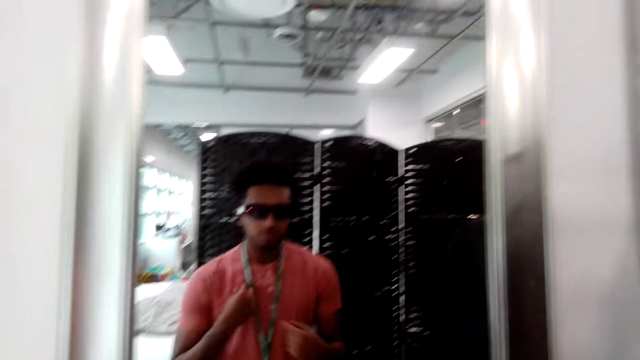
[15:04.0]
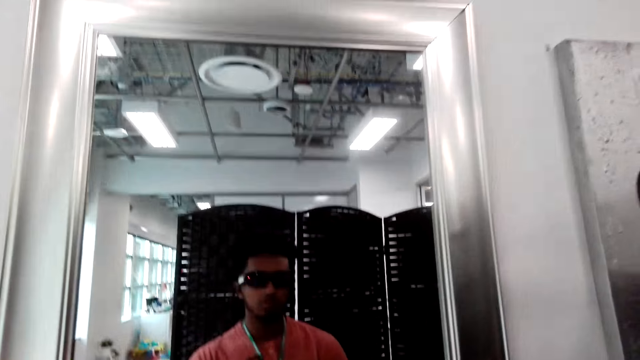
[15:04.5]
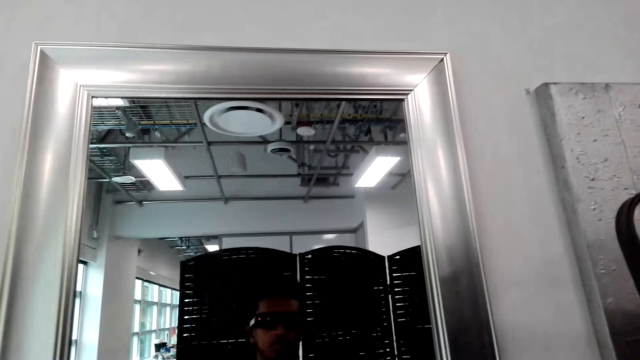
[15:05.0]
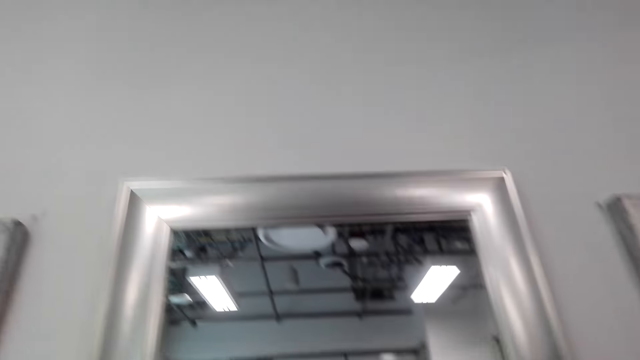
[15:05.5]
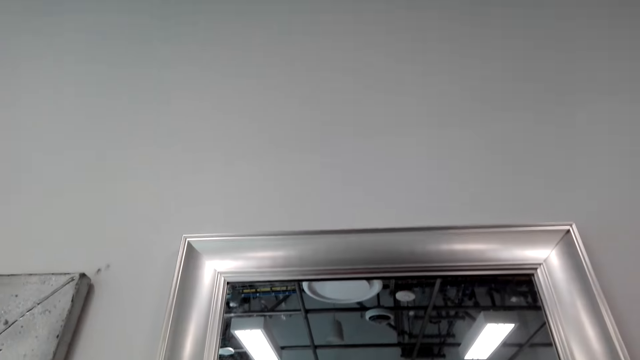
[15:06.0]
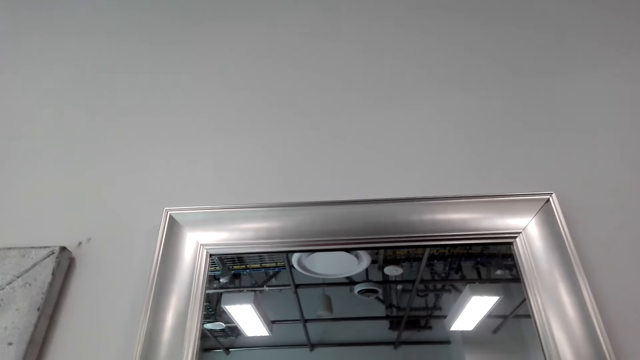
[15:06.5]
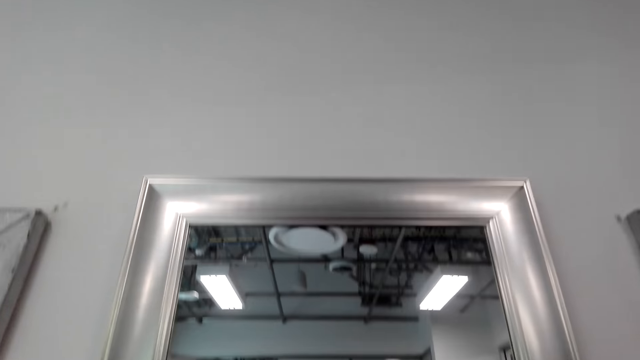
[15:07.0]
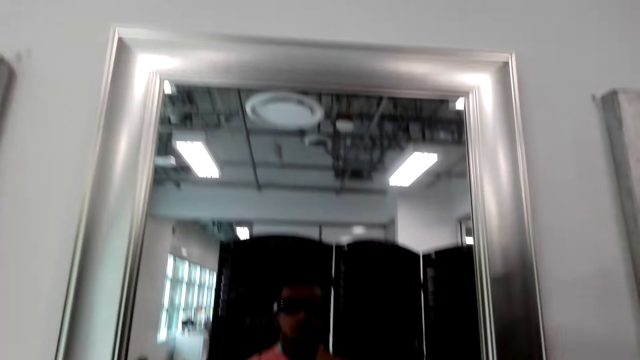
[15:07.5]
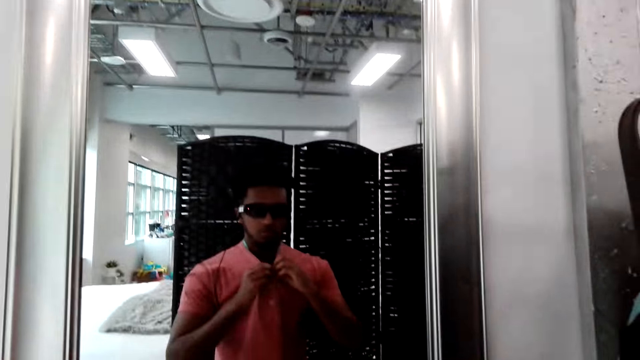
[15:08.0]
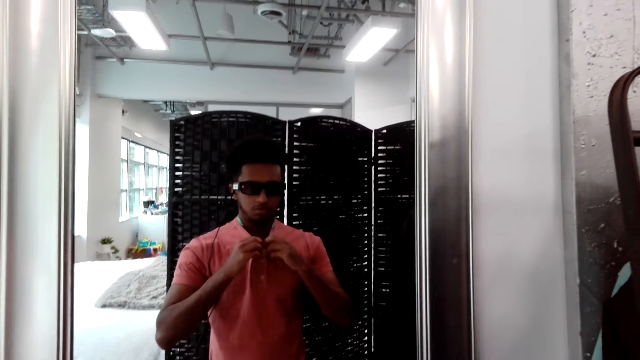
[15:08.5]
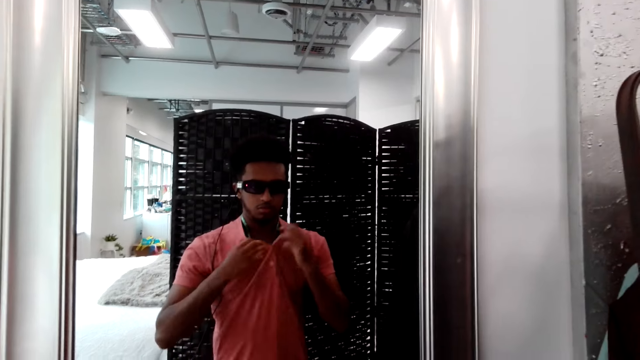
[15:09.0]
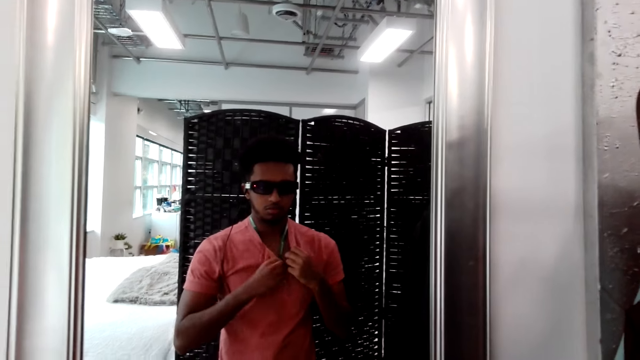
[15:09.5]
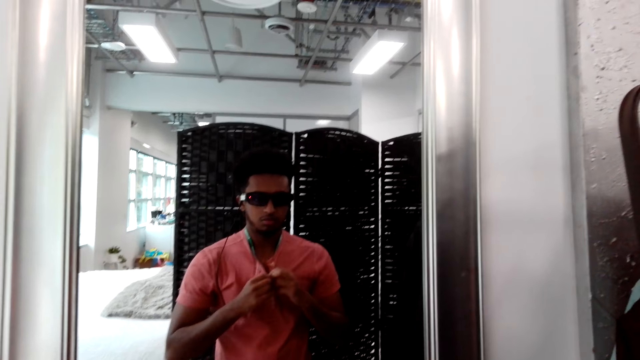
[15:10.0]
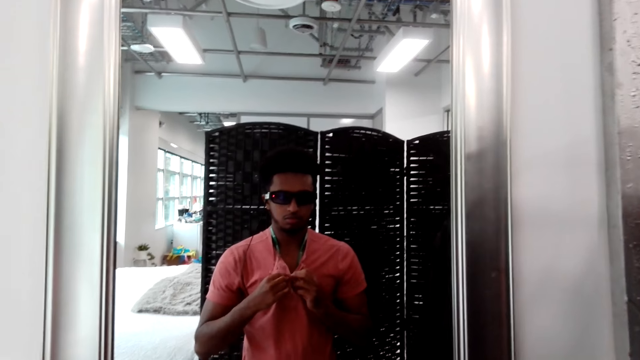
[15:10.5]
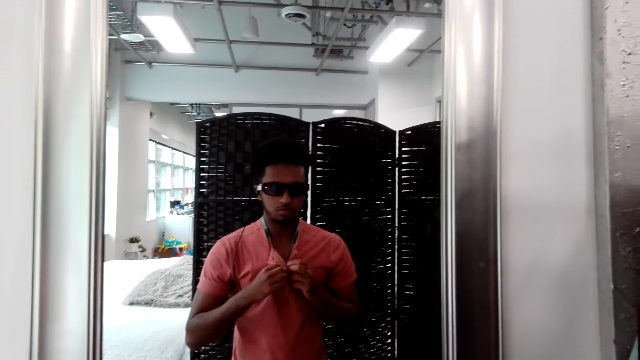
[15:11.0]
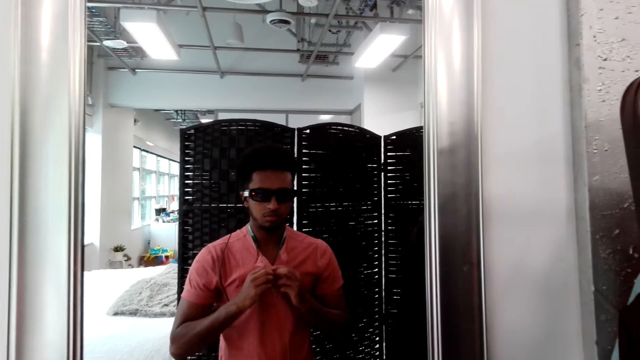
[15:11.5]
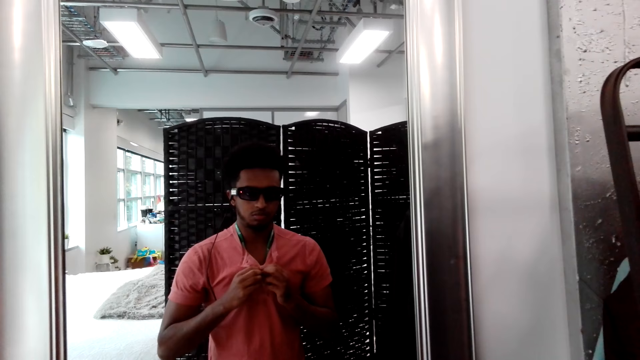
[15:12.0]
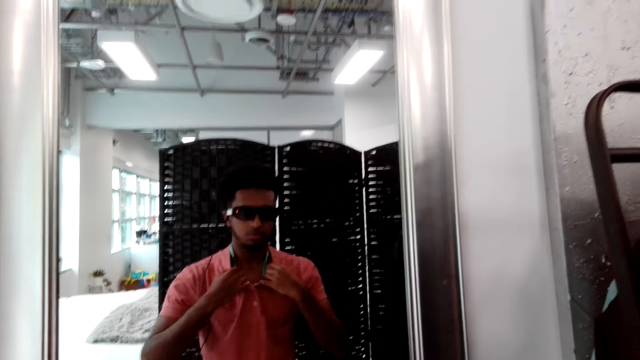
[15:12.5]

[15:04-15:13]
The camera wearer stretches his shirt. He touches the tag on the neck. He looks in the mirror. He unbuttons his shirt. He looks in the mirror again.

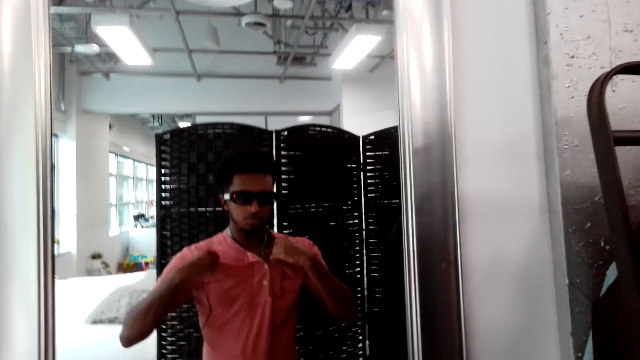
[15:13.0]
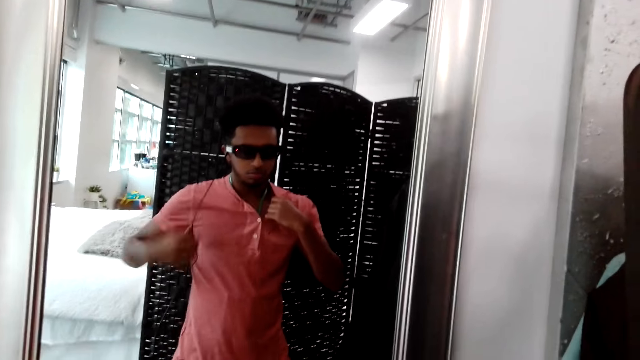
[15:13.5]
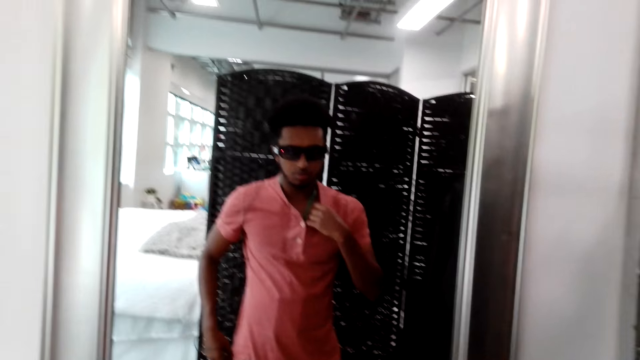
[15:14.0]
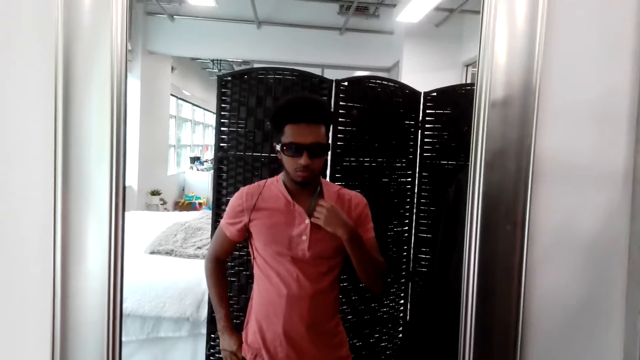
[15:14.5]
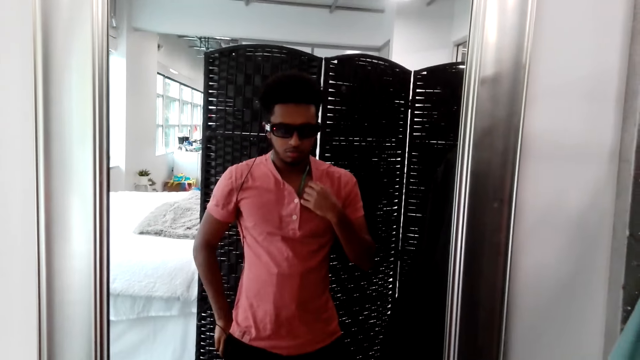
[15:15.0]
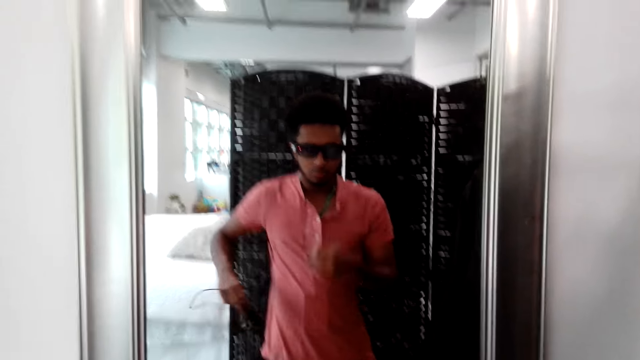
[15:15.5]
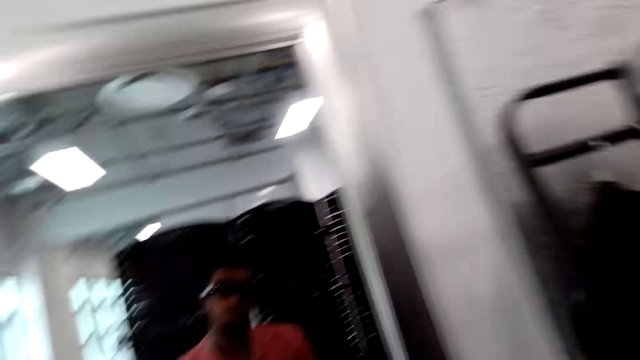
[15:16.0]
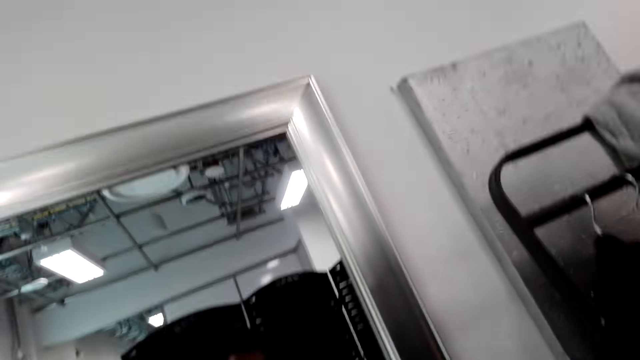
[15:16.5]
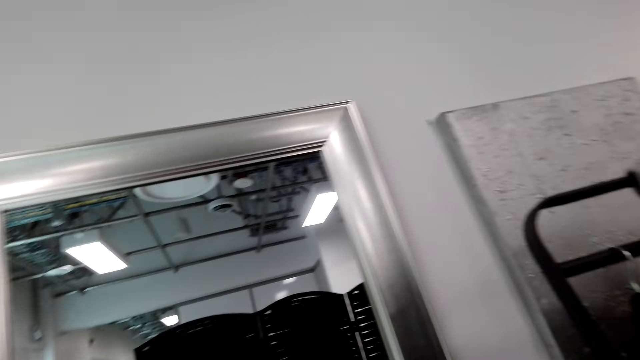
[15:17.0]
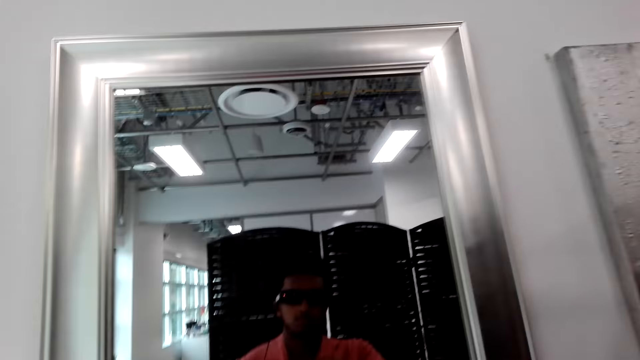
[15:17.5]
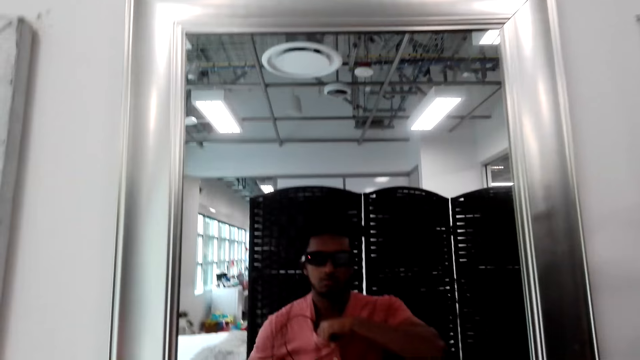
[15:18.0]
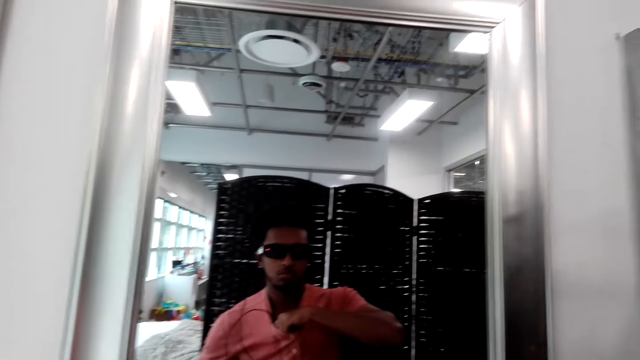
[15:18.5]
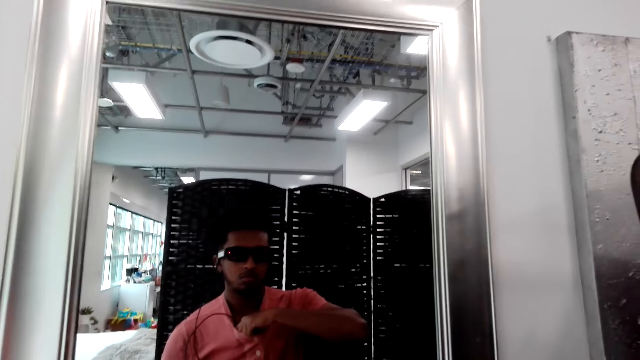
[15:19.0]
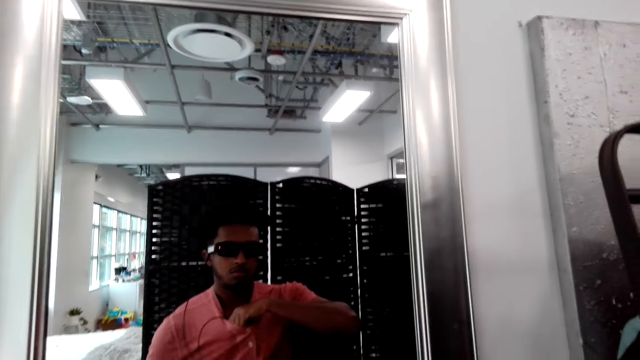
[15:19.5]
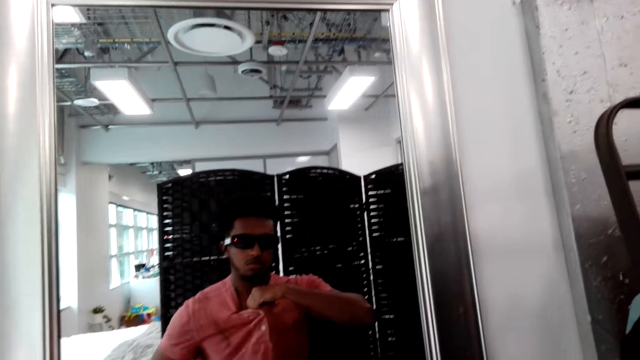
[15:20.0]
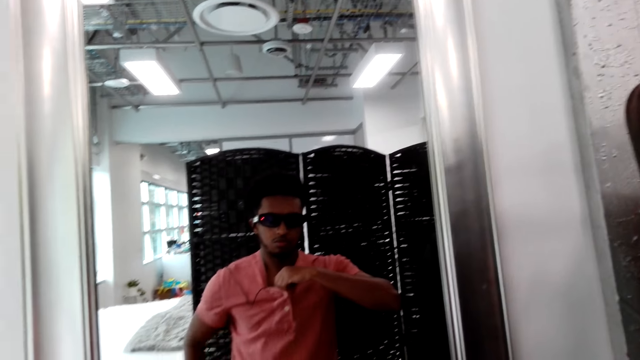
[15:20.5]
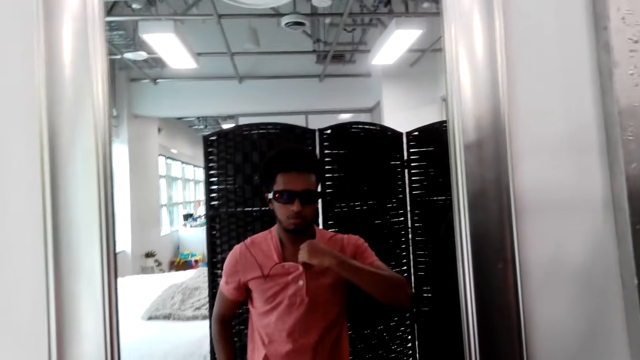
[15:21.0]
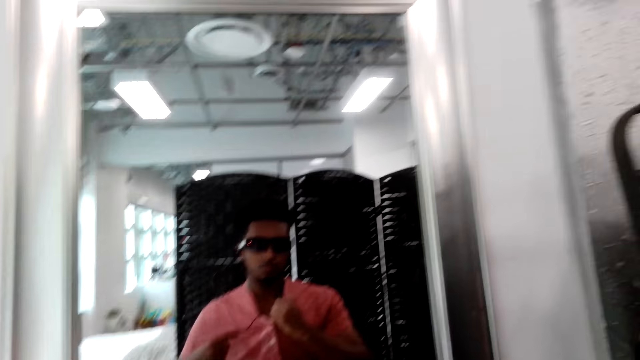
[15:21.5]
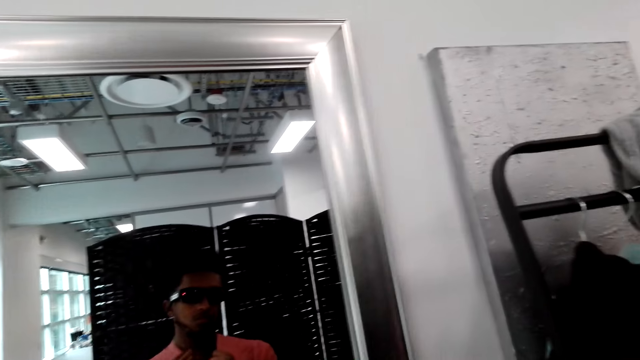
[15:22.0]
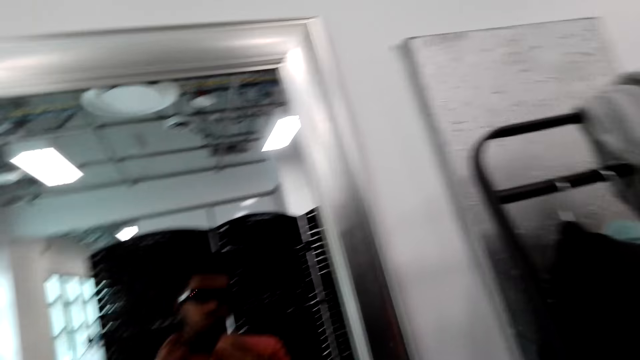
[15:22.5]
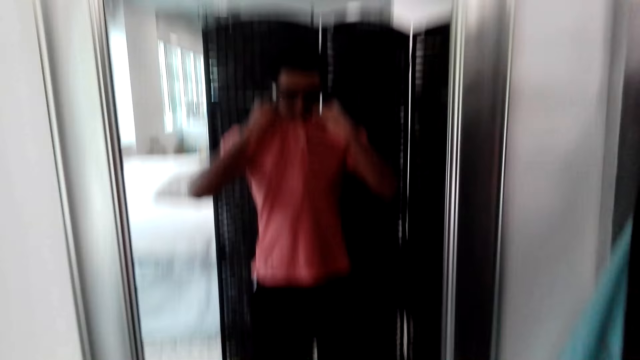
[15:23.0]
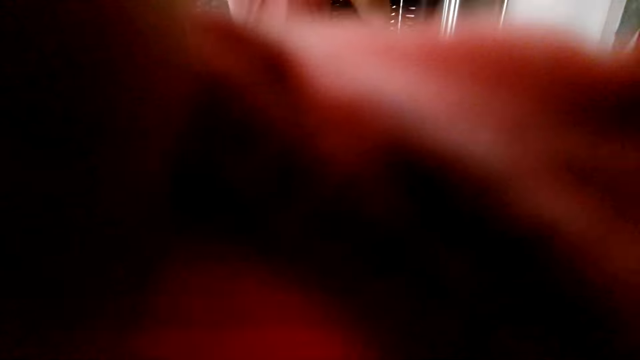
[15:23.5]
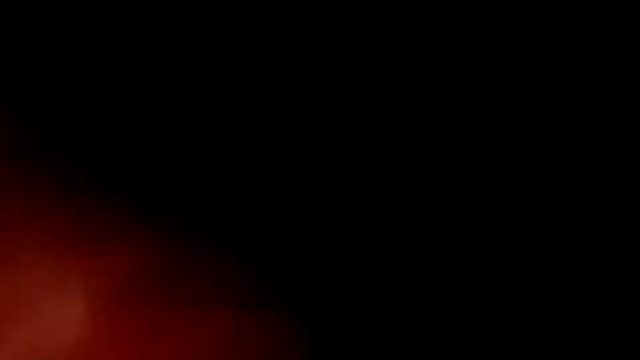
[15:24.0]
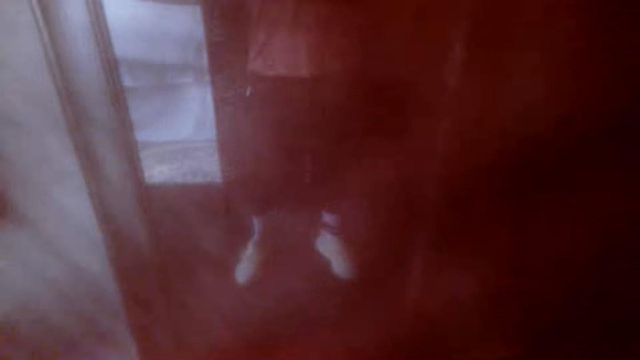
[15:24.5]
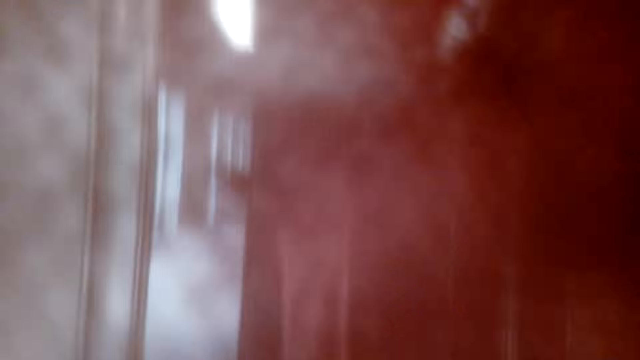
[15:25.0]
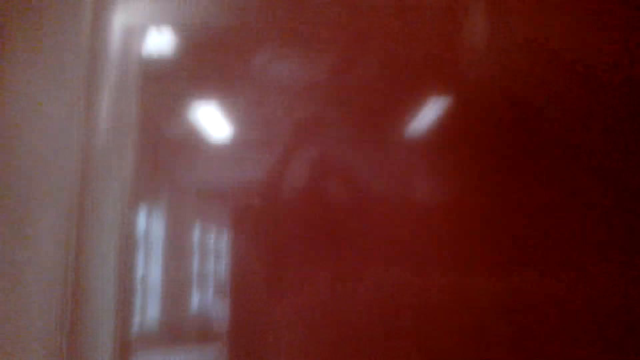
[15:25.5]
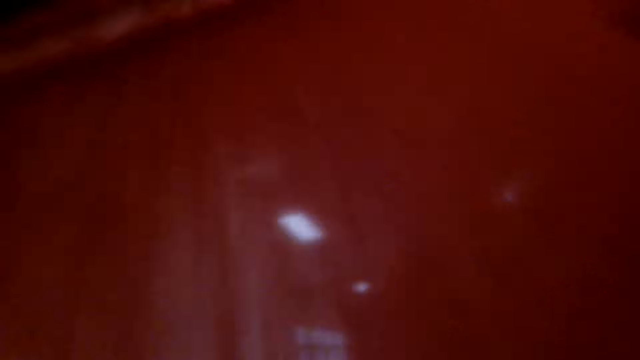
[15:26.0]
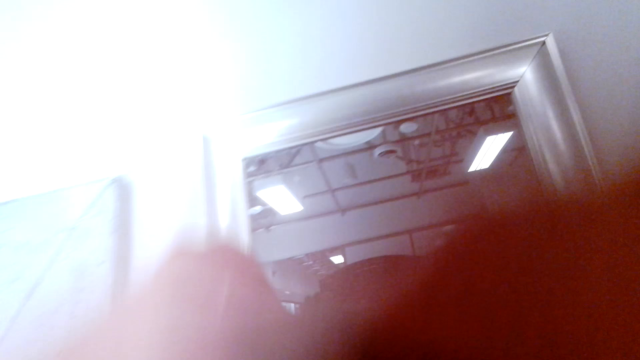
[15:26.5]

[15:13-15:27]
The camera wearer puts his left hand on the pocket. He looks in the mirror. He removes a phone from his pocket. He puts the phone in his shirt. He removes the shirt.
